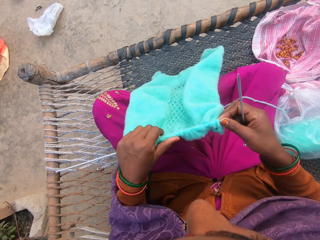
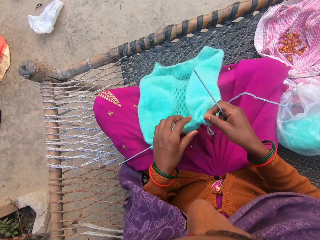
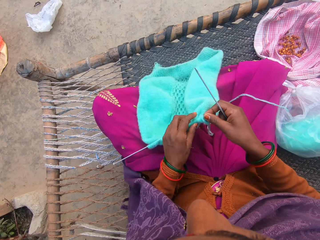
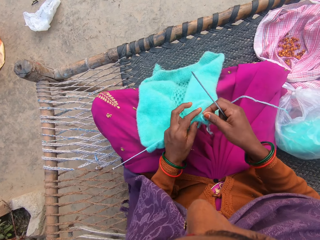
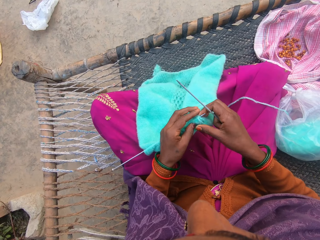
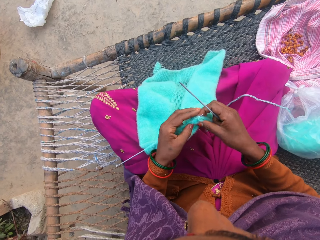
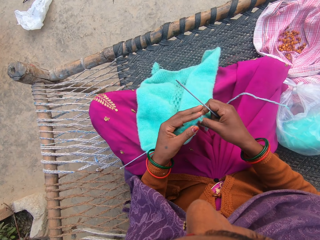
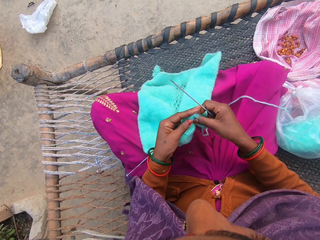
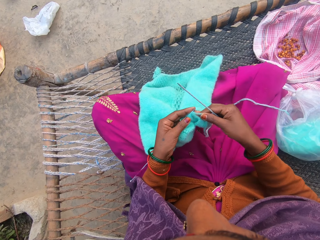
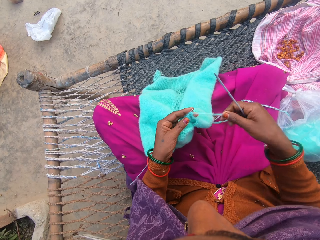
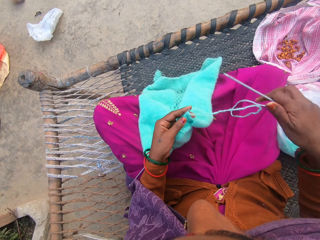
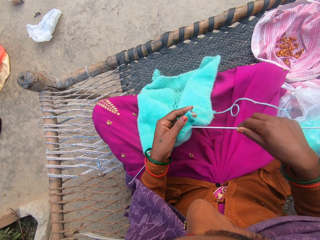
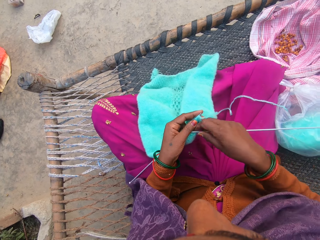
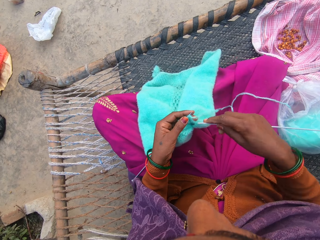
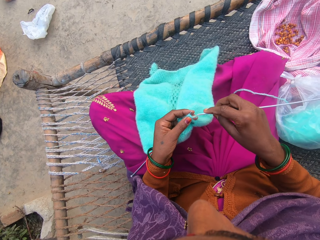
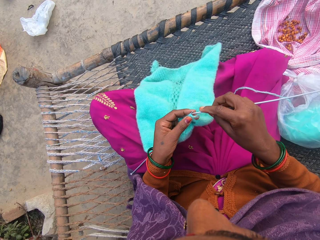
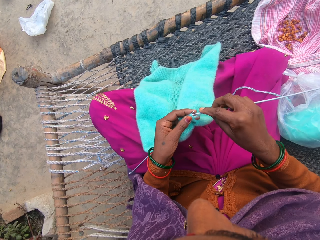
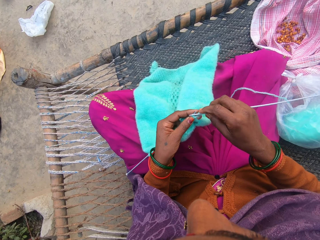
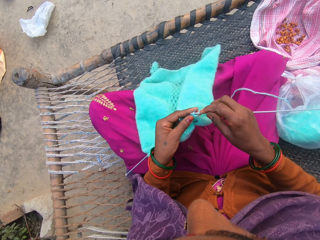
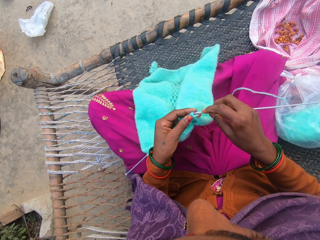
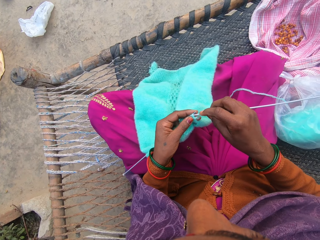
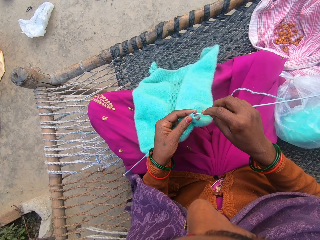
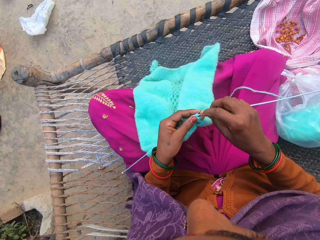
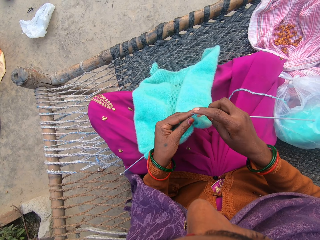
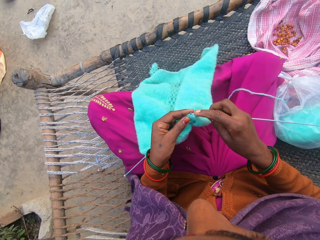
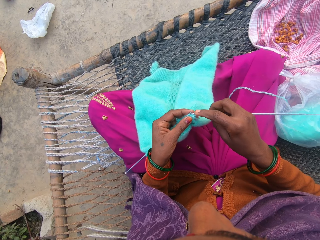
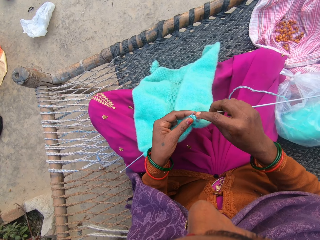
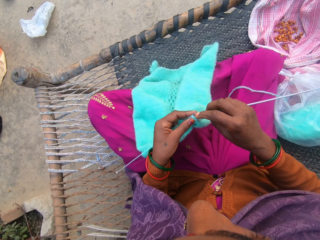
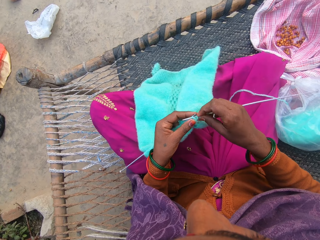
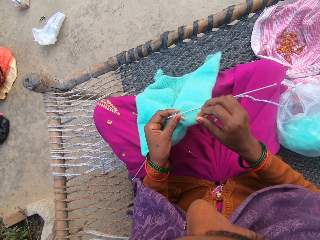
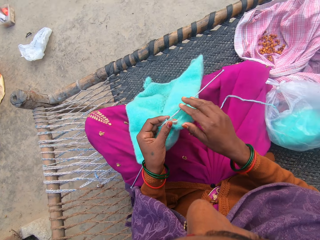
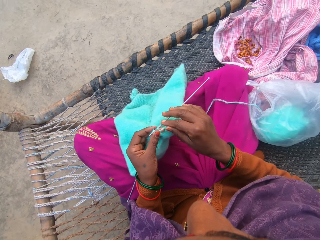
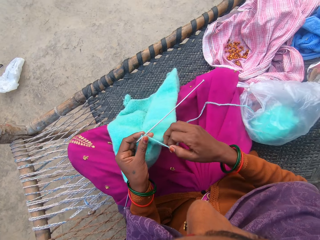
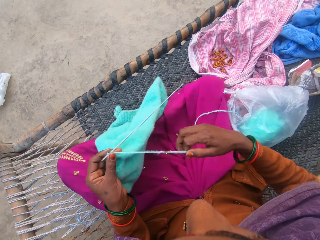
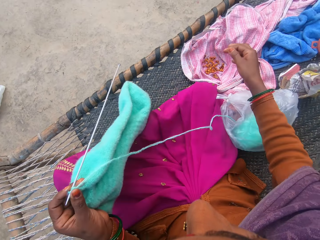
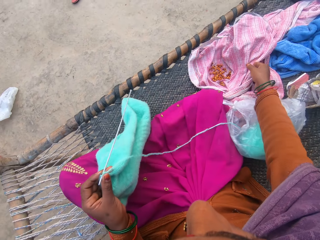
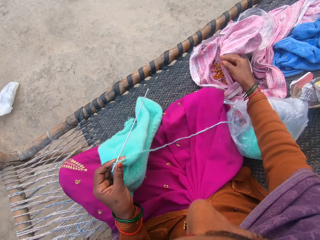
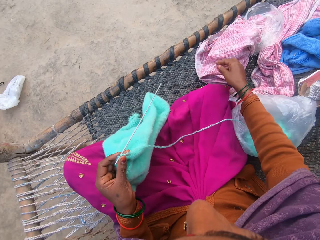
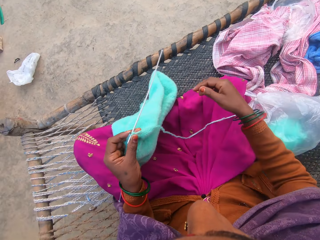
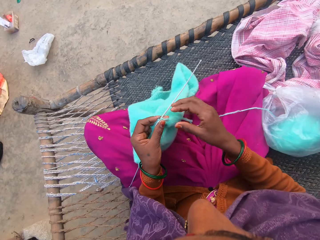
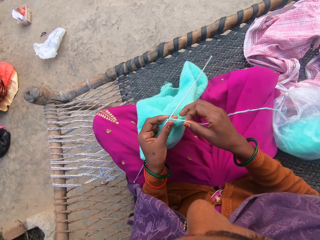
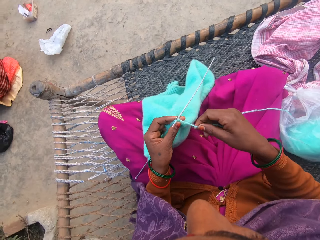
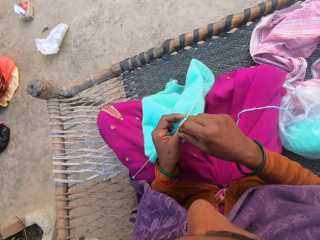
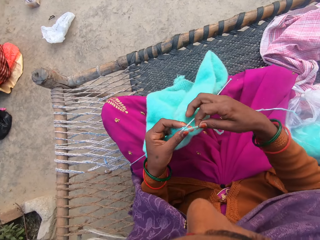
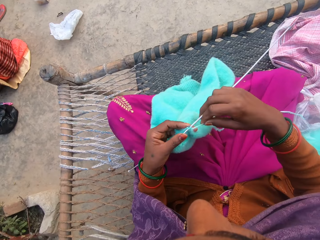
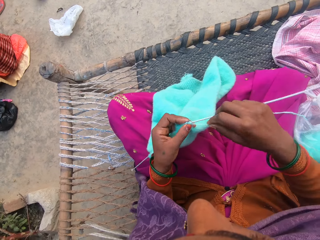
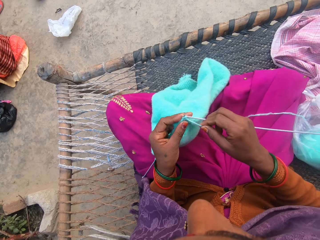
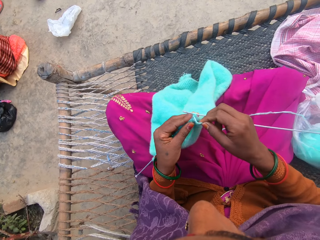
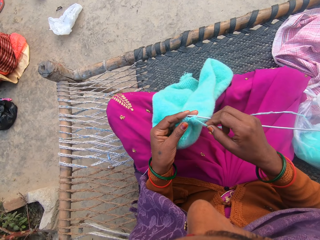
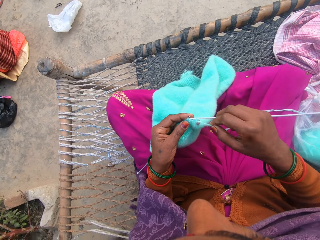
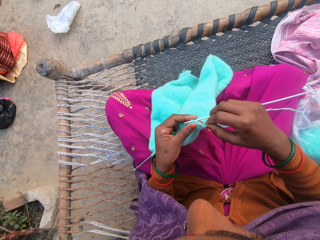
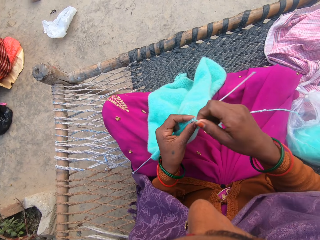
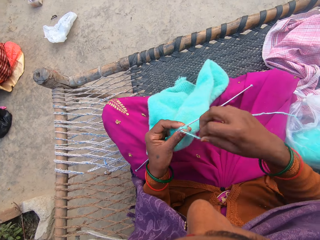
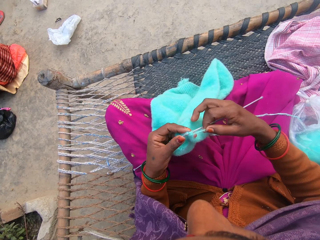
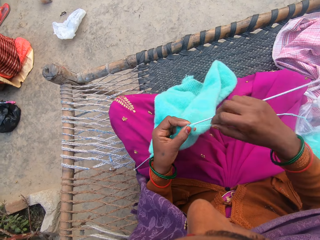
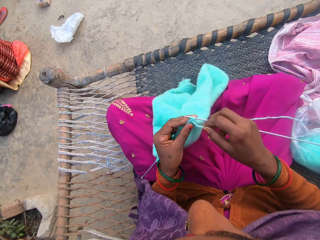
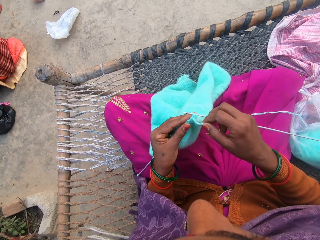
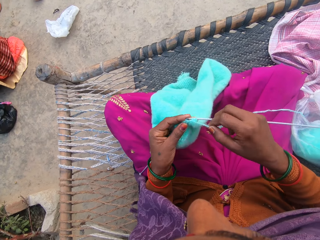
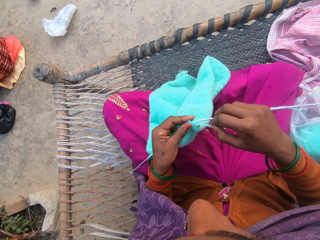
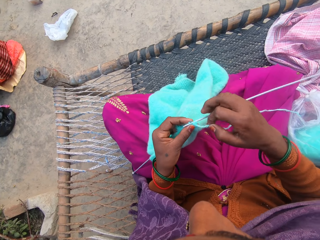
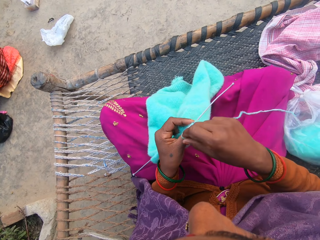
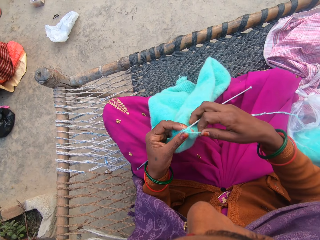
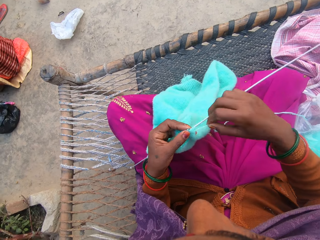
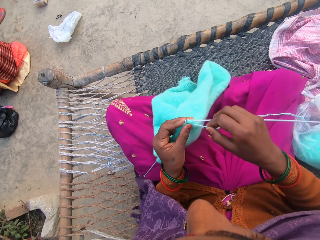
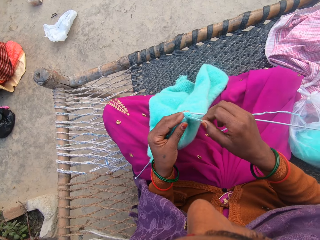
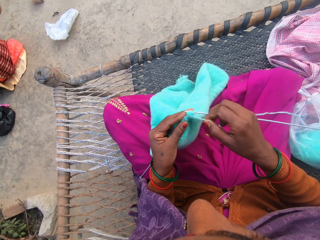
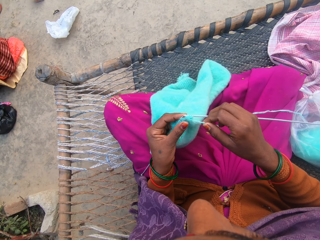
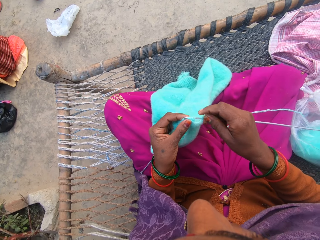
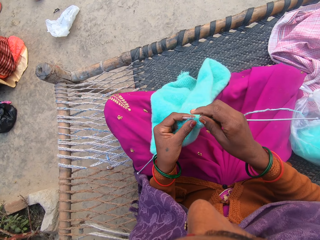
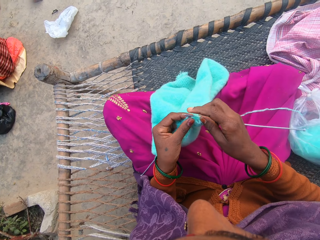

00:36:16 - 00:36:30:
The camera wearer adjusts the thread. She adjusts the knitting needle. She knits the wool in her hands with the knitting needles. She adjusts the thread. She covers the cloth with the groundnut inside it. She knits the wool in her hands with the knitting needles.

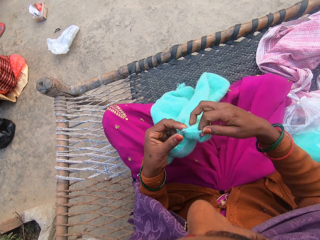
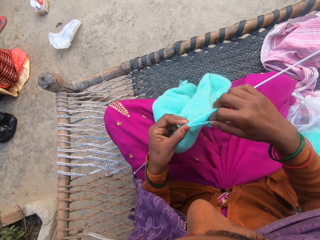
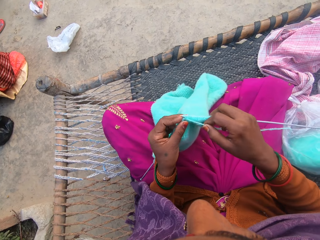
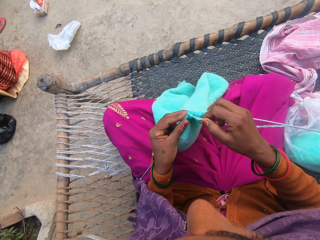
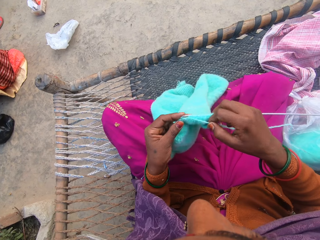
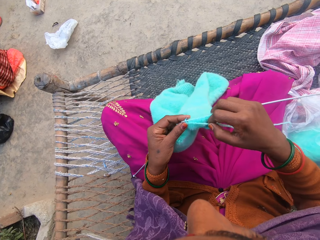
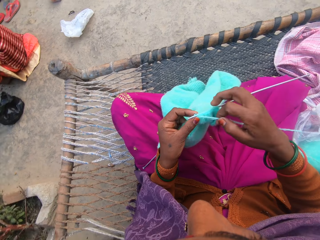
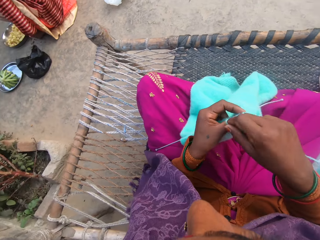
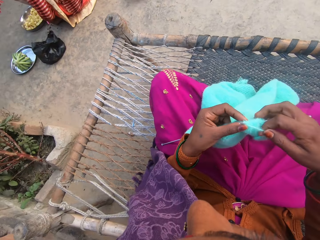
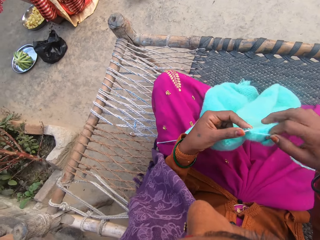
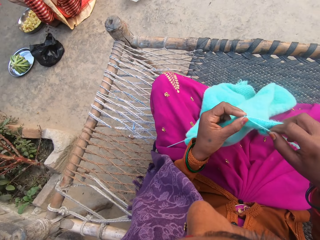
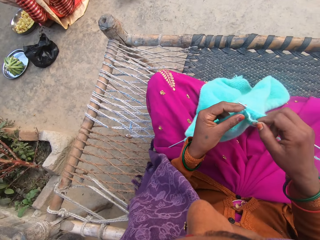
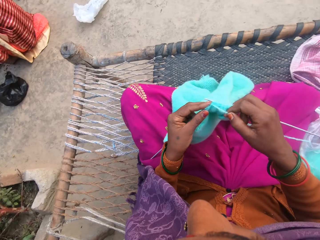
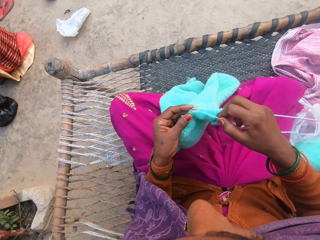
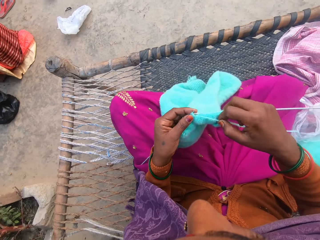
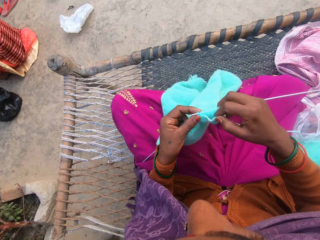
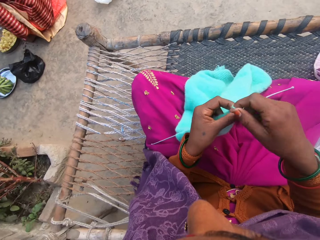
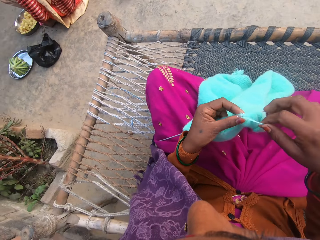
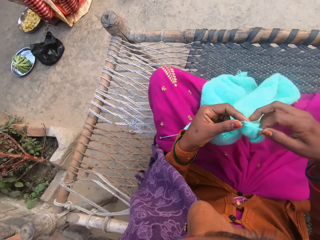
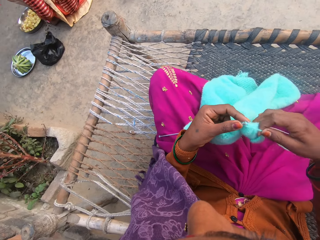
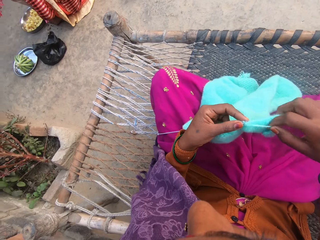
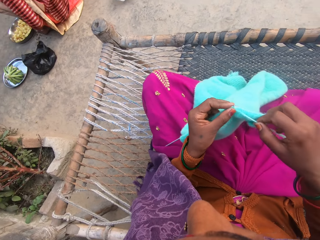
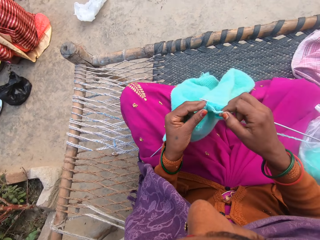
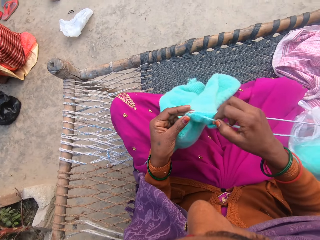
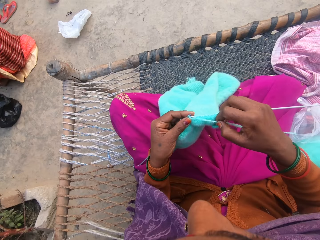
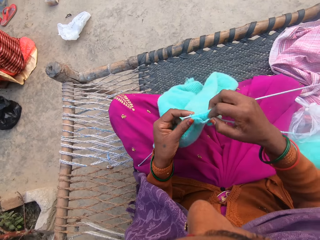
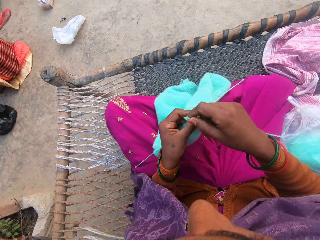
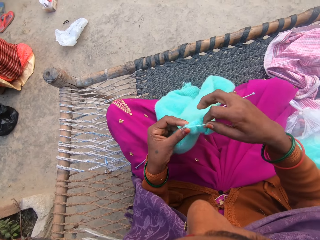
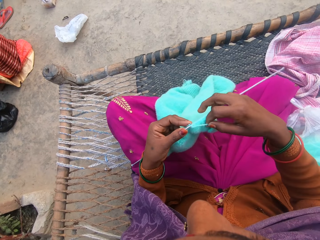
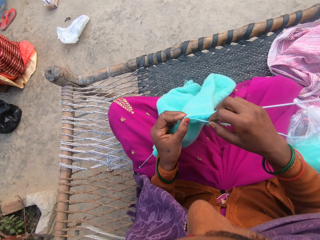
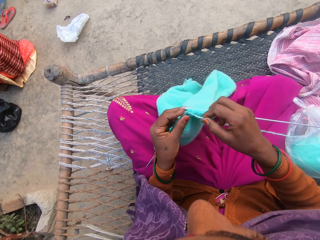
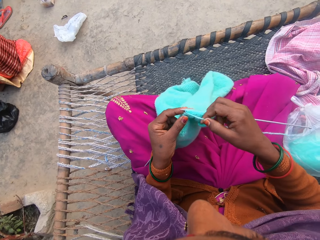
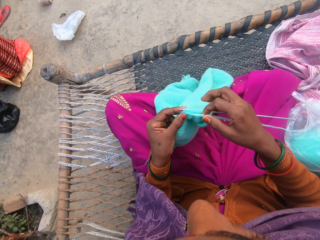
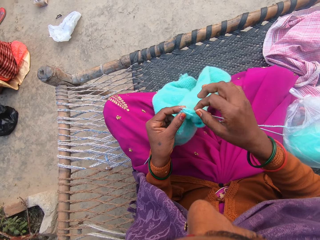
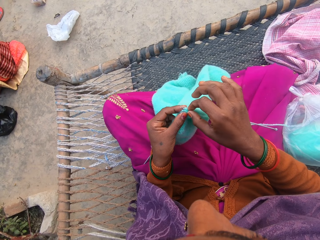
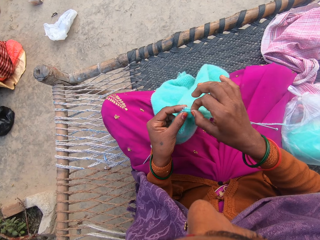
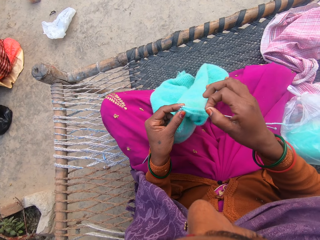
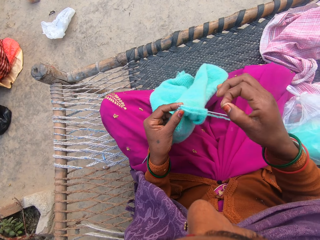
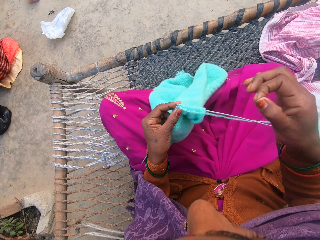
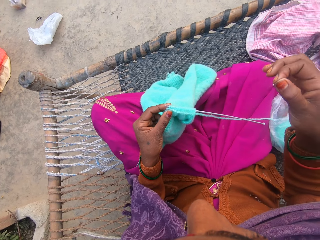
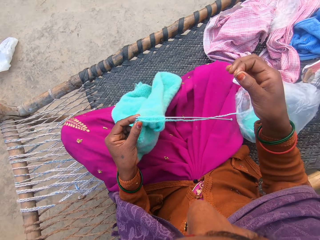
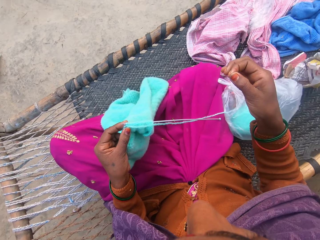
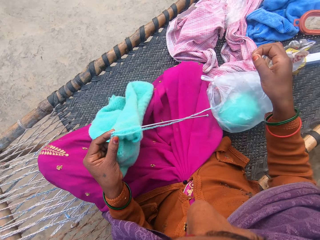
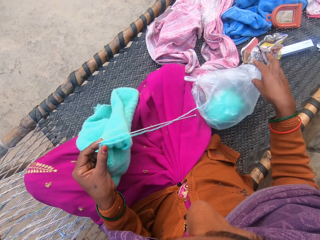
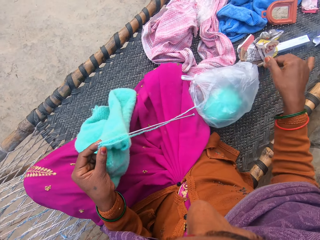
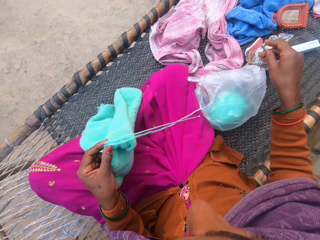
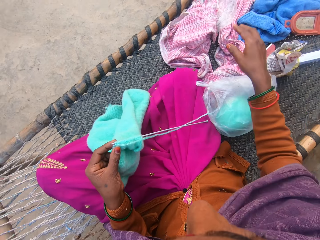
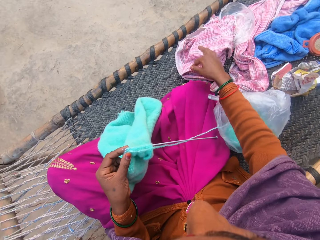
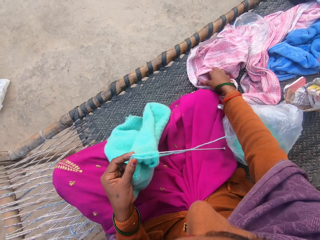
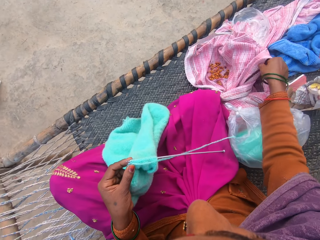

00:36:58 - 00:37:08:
A person does something. The camera wearer plucks out unwanted material on the fabric. They throw the unwanted material on the ground. They open the cloth with the groundnut inside it.
